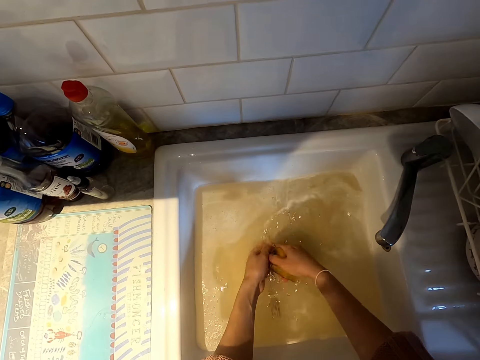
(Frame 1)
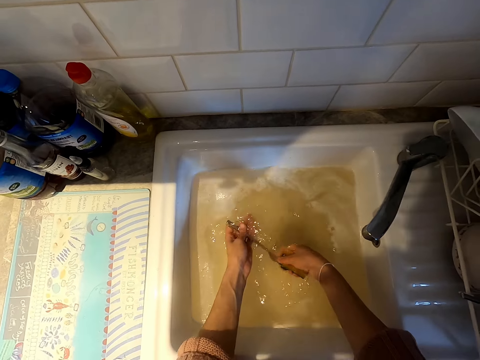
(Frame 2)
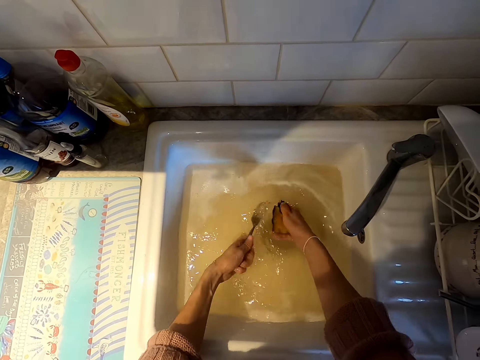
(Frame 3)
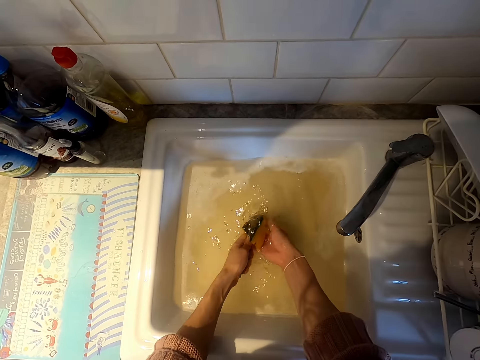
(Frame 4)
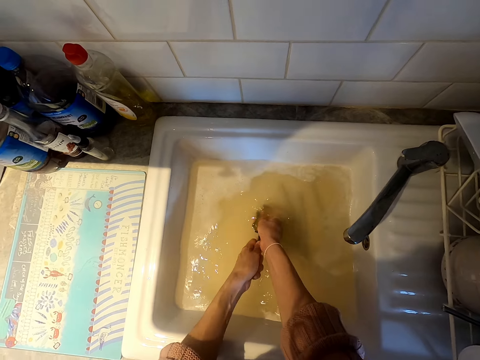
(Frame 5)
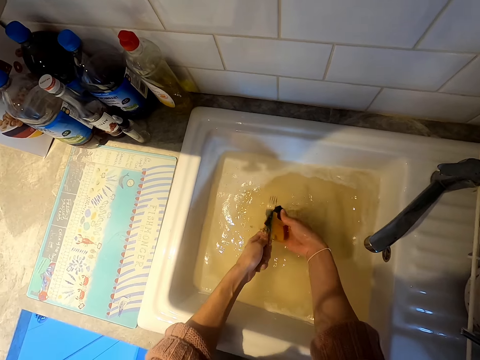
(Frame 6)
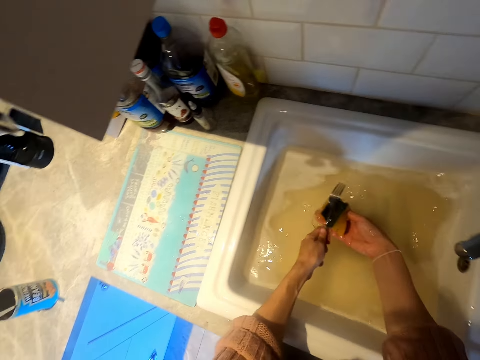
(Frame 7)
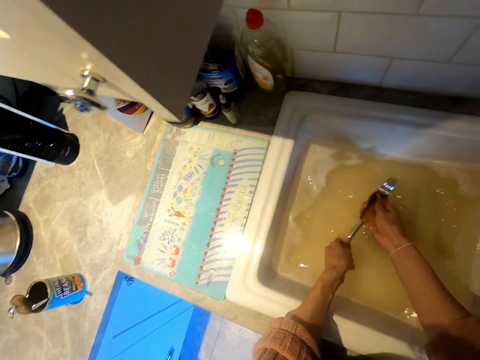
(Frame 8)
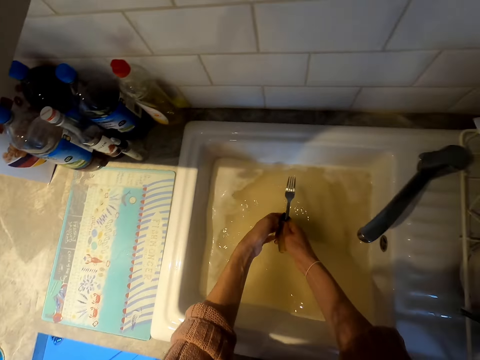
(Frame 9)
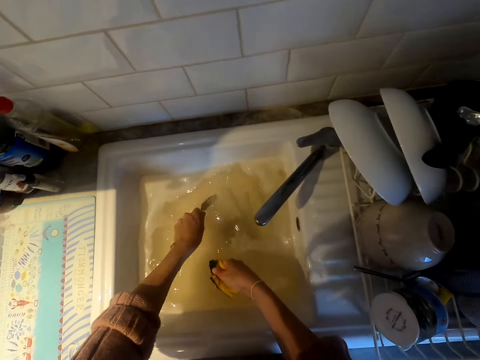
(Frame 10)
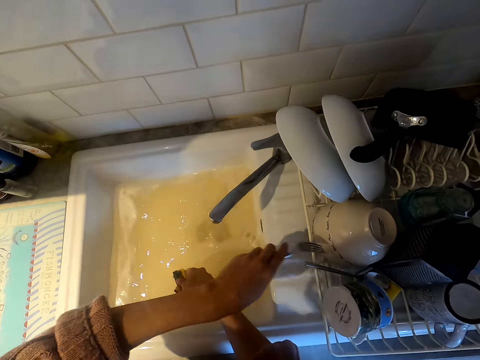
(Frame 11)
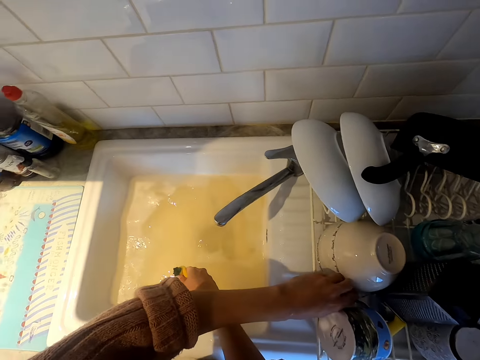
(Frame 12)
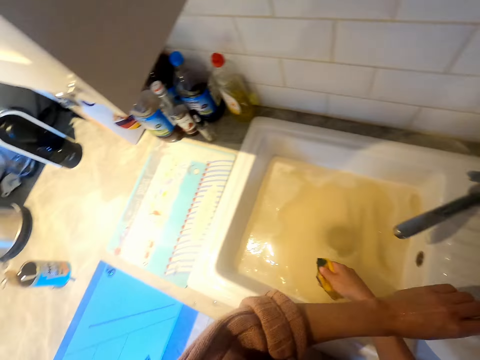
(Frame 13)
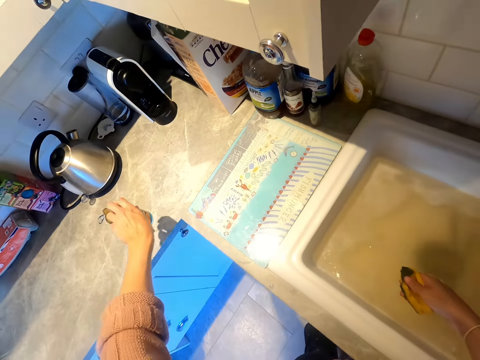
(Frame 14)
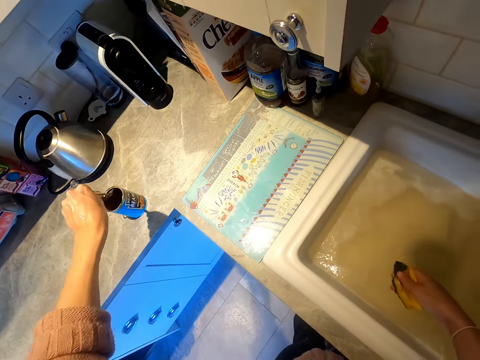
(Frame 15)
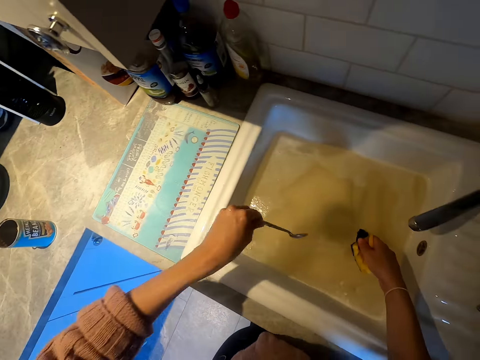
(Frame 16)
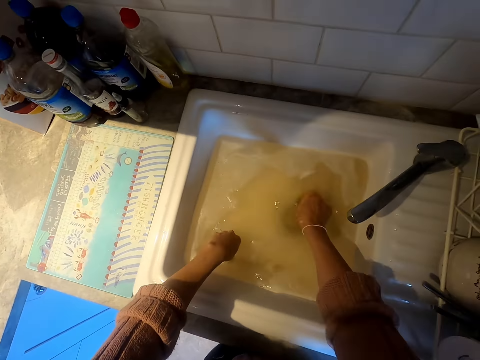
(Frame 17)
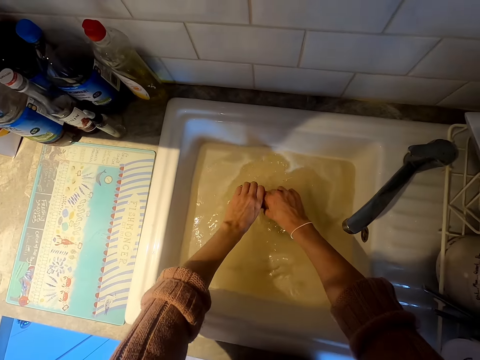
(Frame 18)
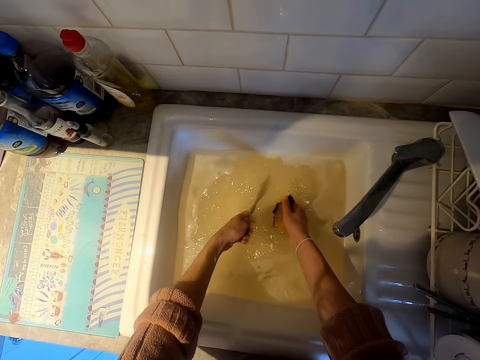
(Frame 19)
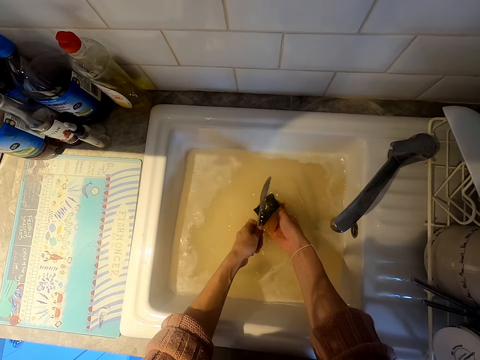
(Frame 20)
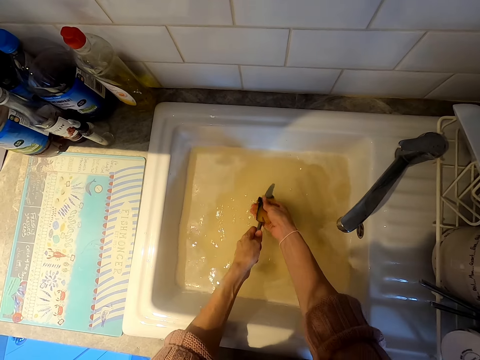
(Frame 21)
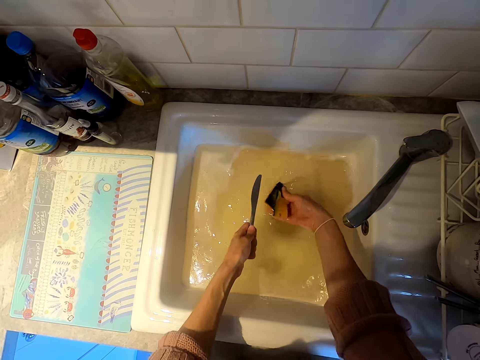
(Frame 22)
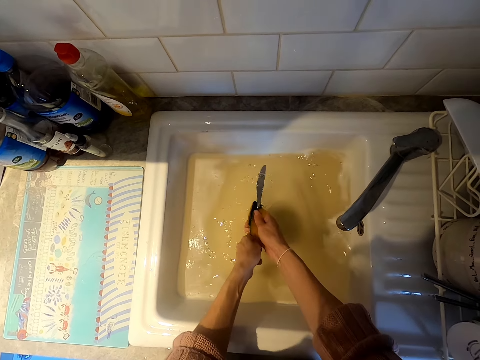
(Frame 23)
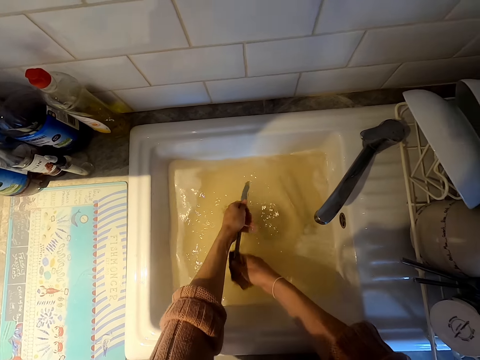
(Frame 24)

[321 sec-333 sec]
The camera wearer washes the fork. They put the fork on the dishrack. They pick up a spoon. They dip the spoon in water. They put the spoon in the sink. They pick up a knife. They wash the knife.

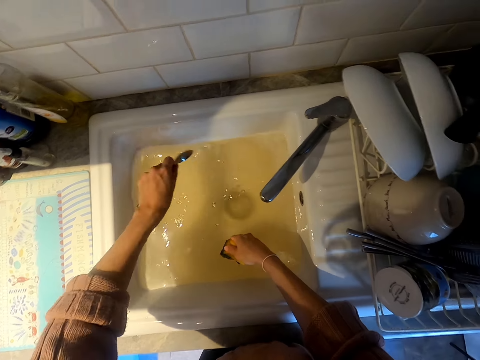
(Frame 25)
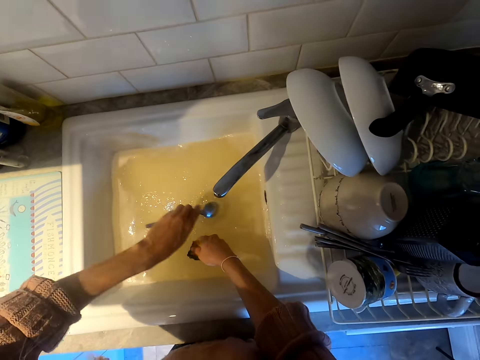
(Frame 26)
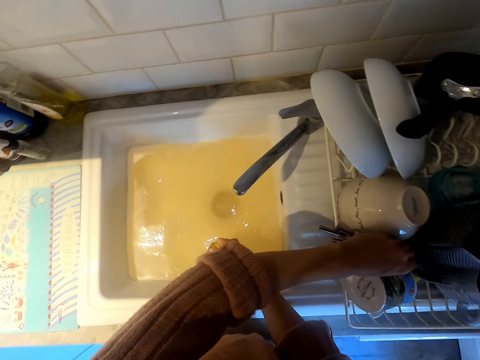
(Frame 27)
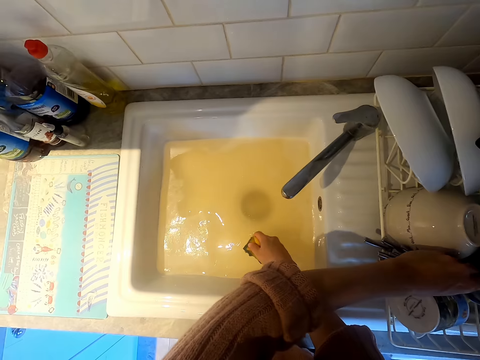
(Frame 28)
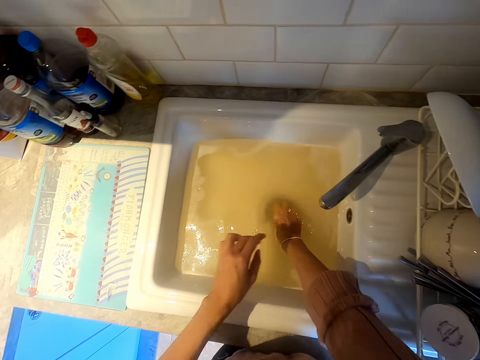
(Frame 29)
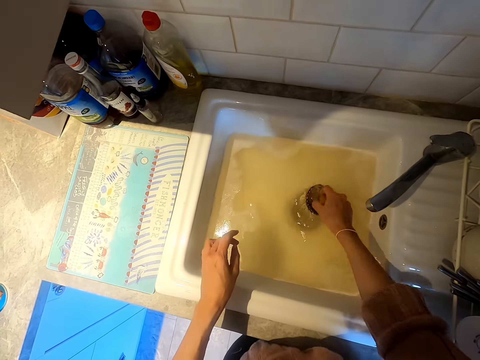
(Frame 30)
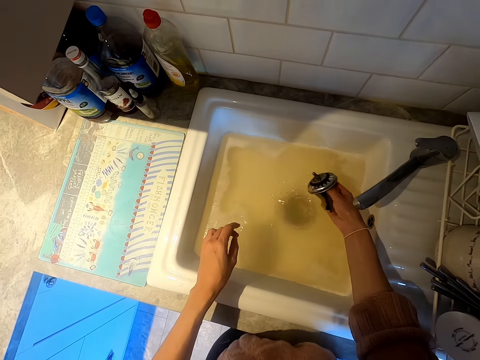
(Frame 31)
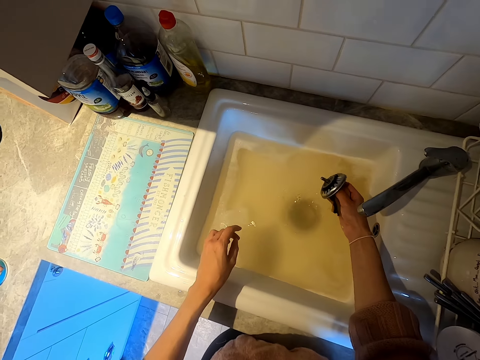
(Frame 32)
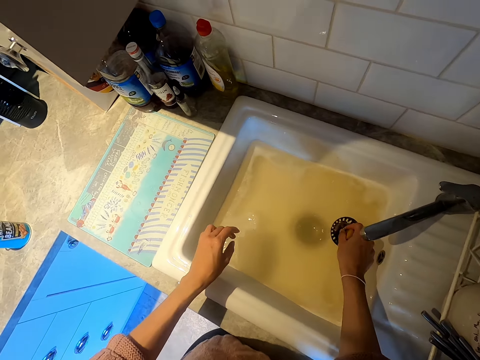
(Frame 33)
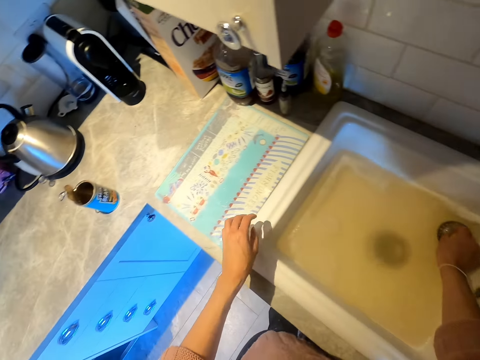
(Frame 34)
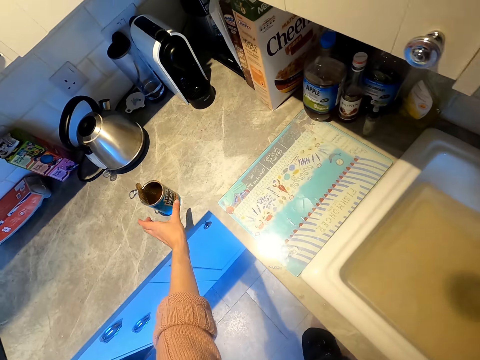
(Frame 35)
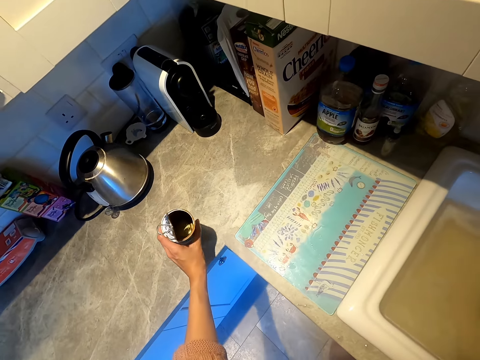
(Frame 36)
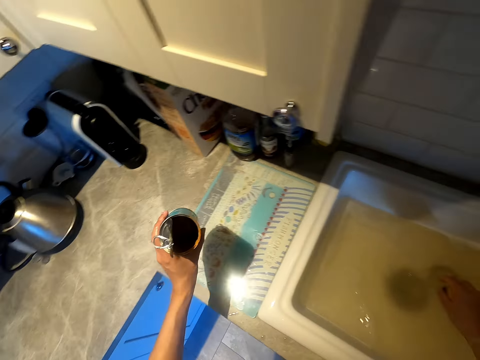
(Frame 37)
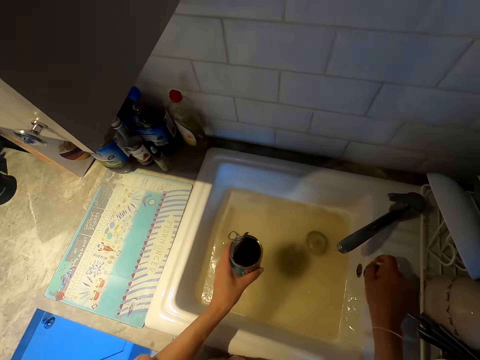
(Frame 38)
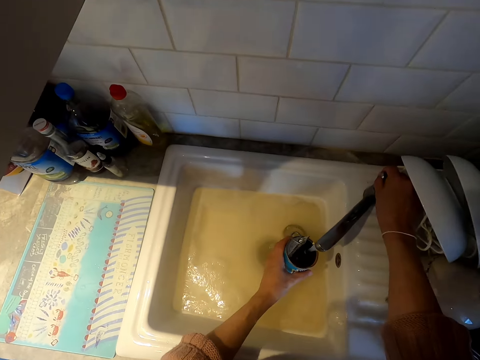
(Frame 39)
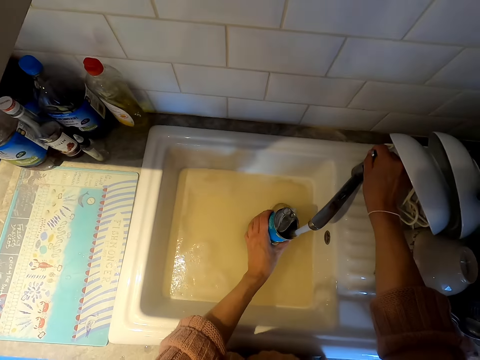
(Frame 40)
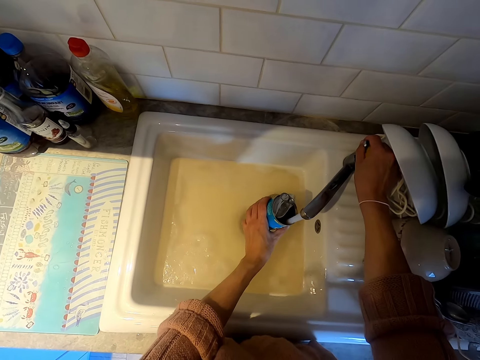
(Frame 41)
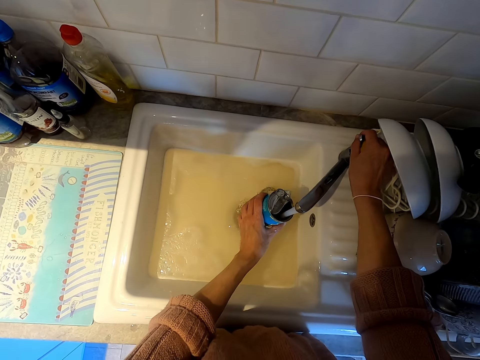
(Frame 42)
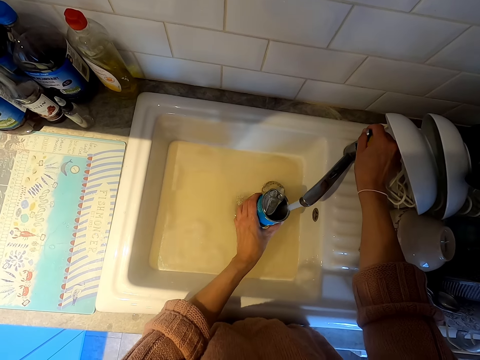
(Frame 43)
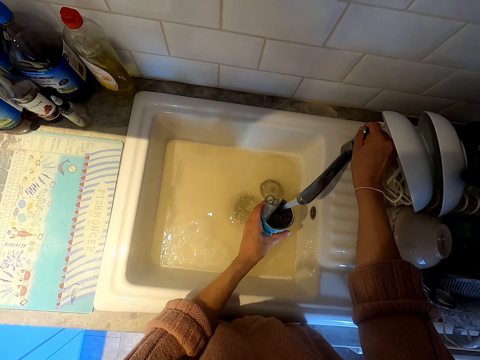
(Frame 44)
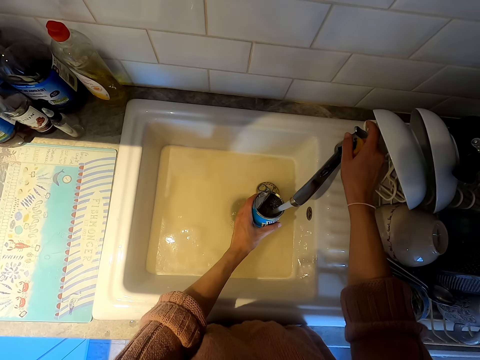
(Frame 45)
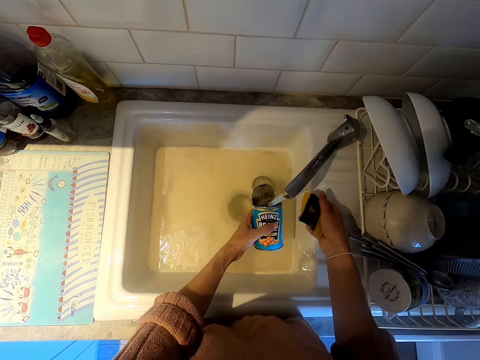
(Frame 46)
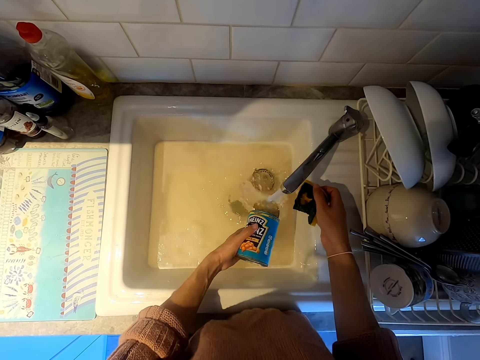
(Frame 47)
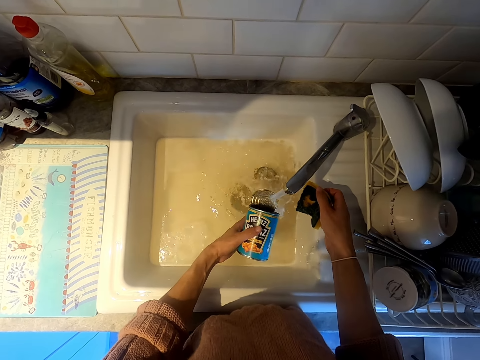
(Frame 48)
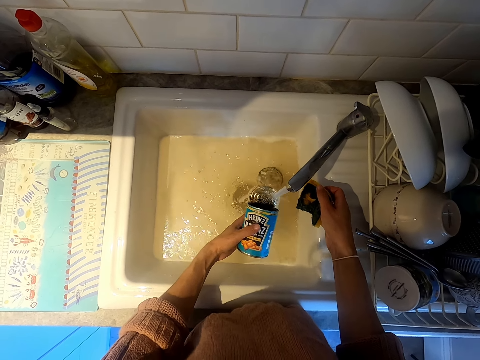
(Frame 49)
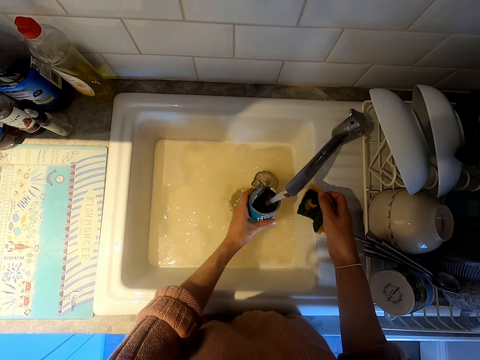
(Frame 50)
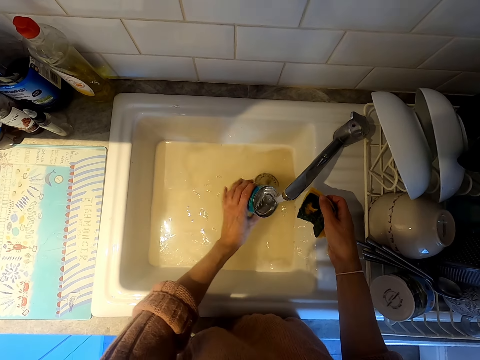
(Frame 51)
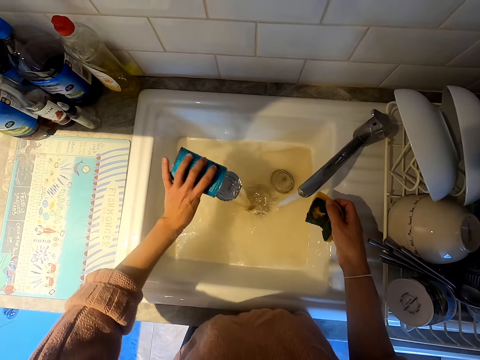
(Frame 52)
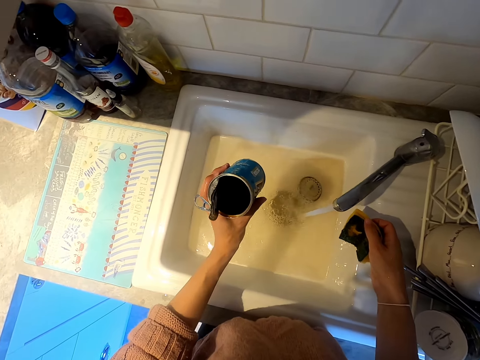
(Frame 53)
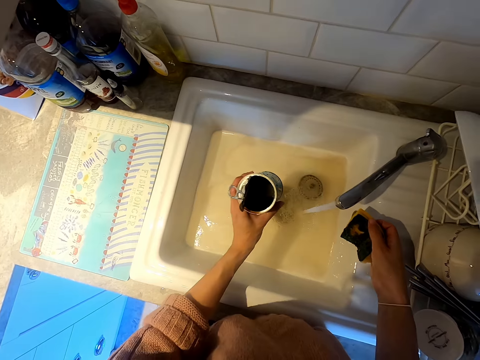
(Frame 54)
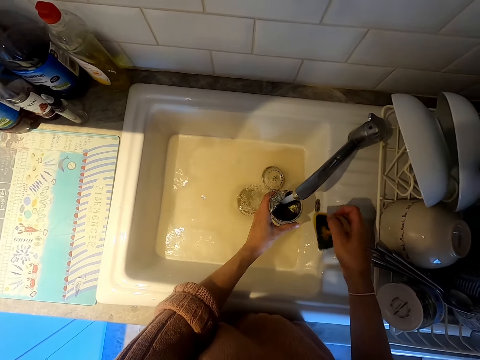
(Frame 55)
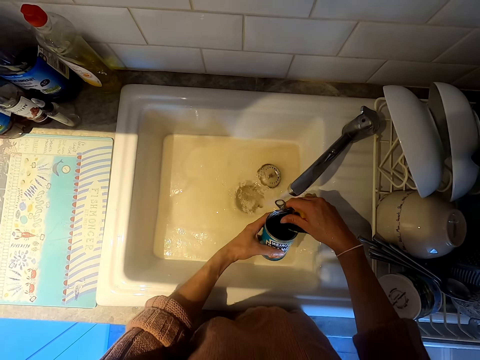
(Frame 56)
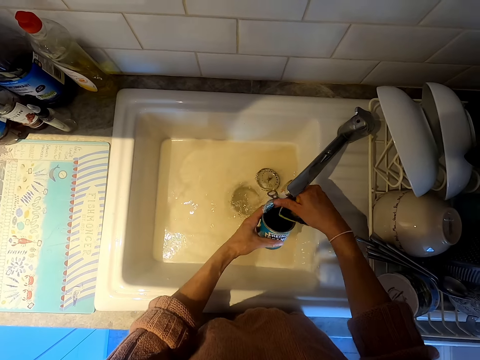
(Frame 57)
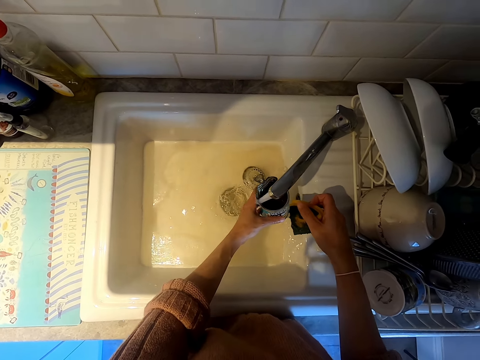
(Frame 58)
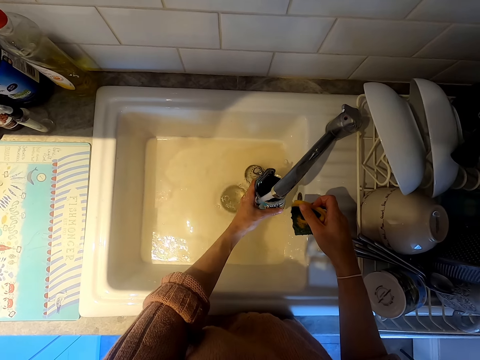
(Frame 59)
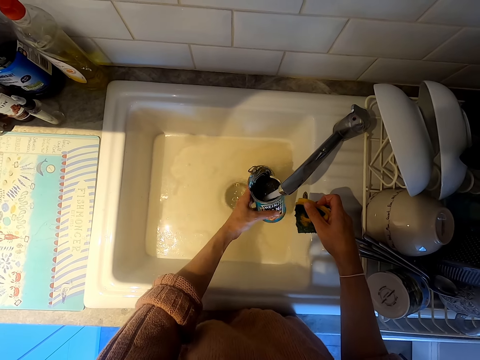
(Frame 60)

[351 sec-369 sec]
The camera wearer puts a spoon on the dishrack. They open the sink hole. They pick up a can or tin. They open a tap. They fill the tin with water. They rinse the can with tap water. They pour water into the sink. They fill the tin with water. They pour water into the sink. They fill the tin with water.
